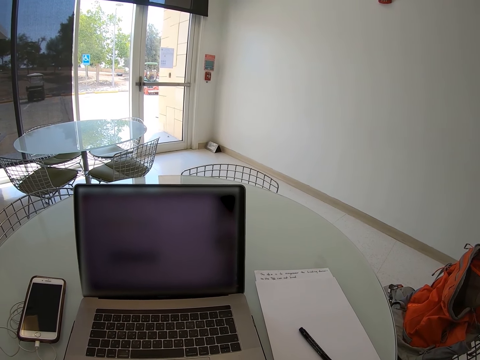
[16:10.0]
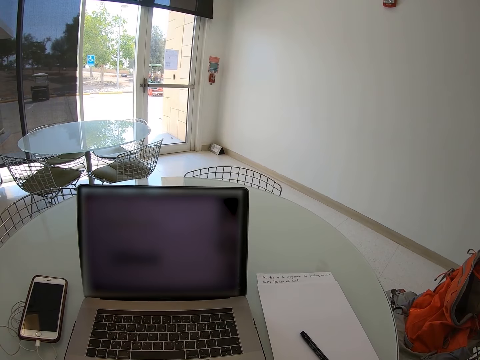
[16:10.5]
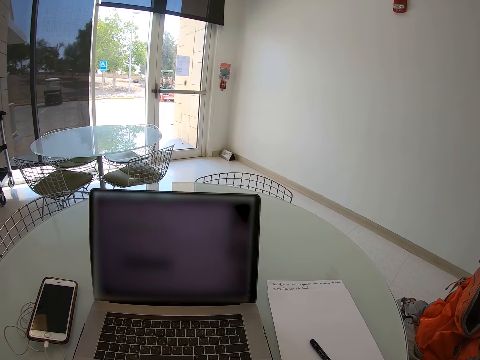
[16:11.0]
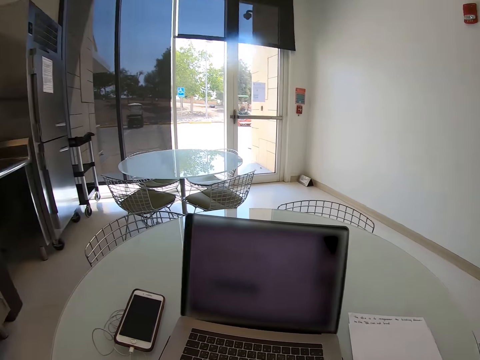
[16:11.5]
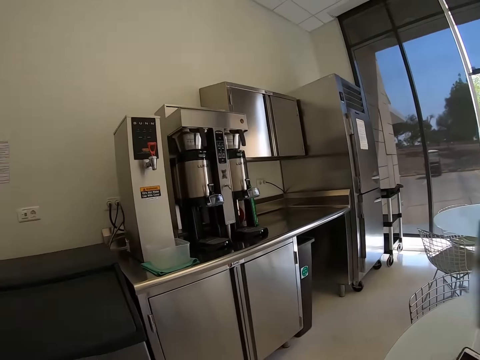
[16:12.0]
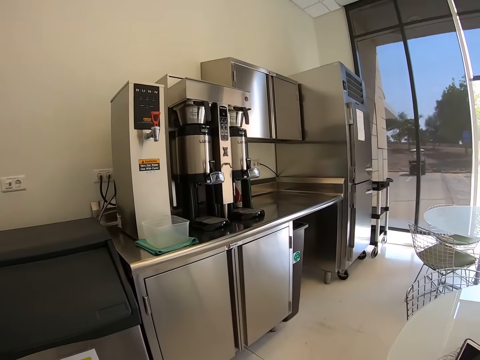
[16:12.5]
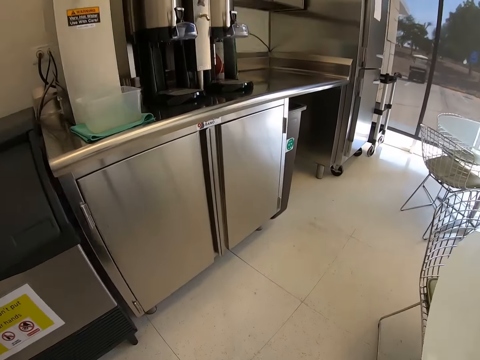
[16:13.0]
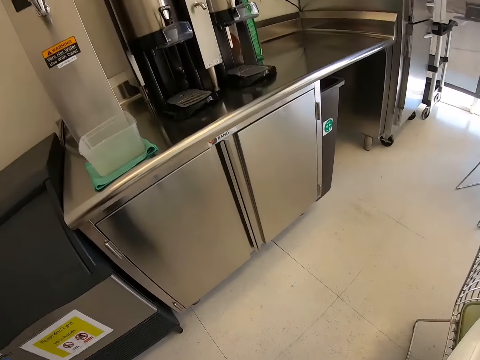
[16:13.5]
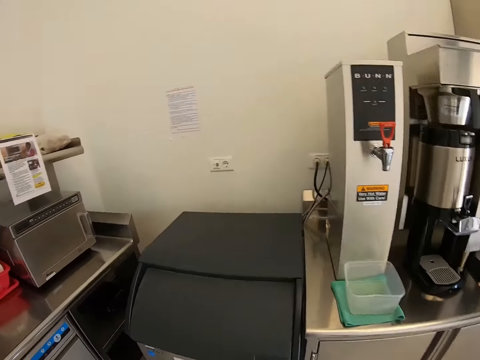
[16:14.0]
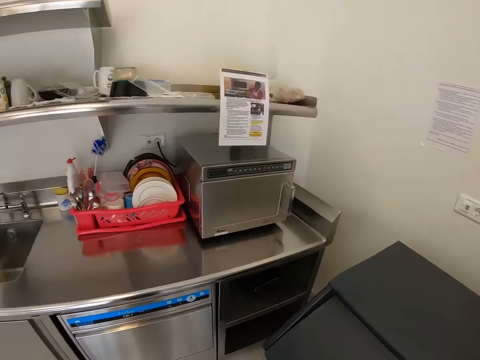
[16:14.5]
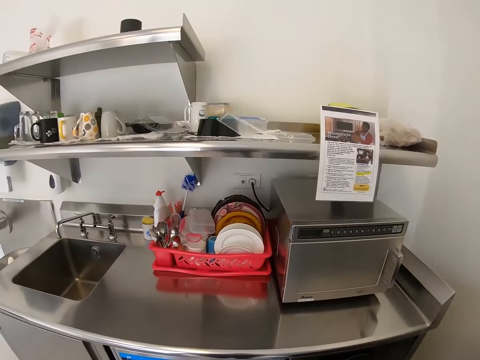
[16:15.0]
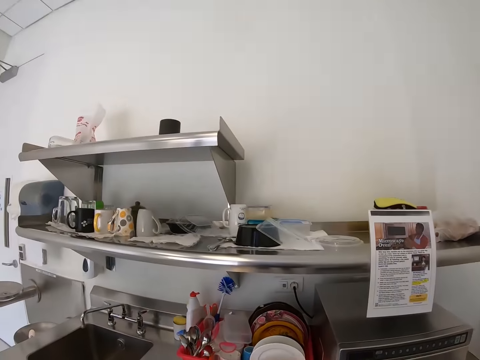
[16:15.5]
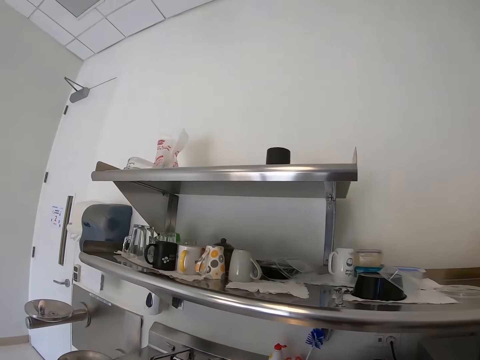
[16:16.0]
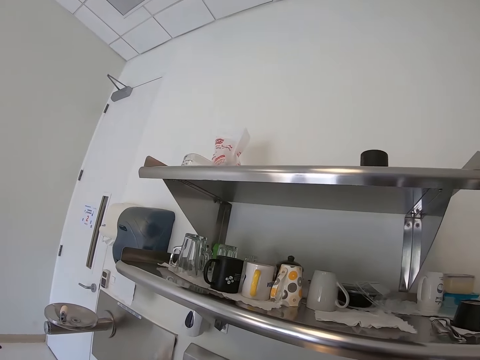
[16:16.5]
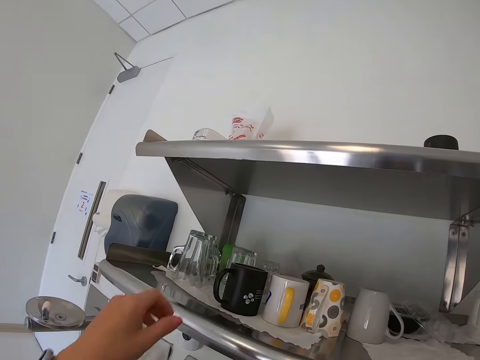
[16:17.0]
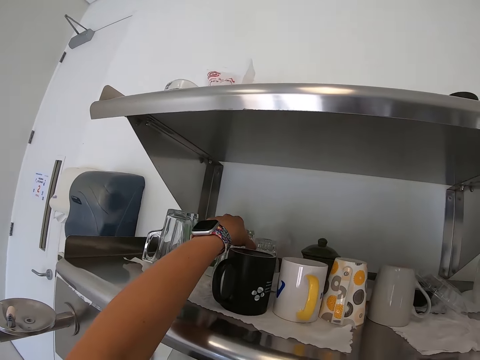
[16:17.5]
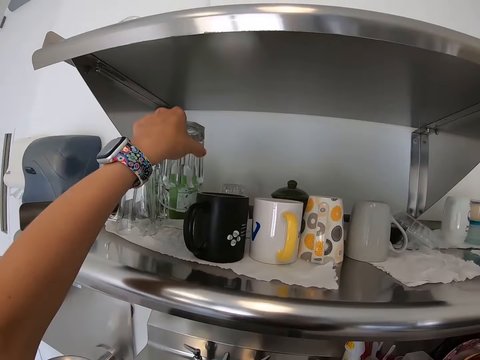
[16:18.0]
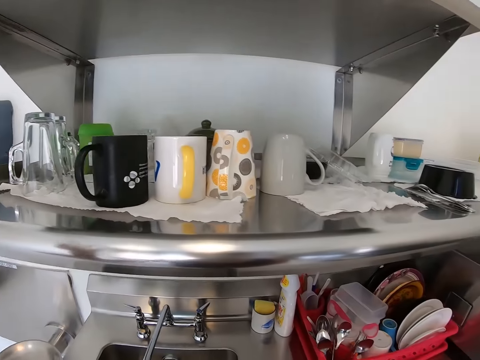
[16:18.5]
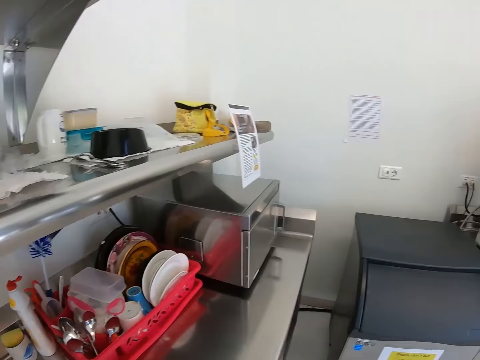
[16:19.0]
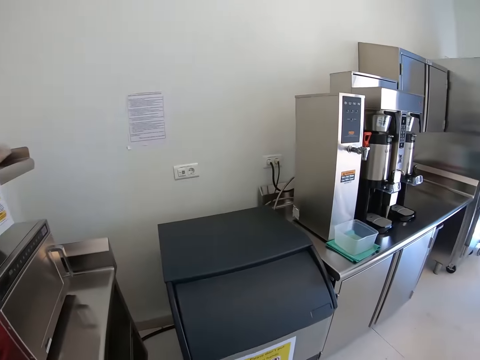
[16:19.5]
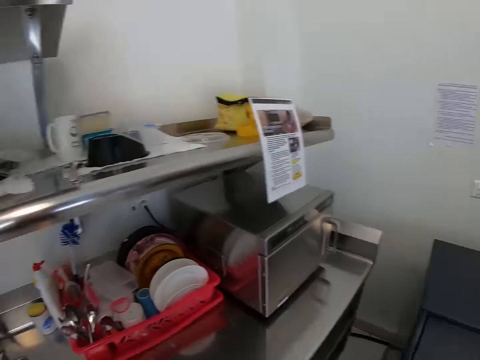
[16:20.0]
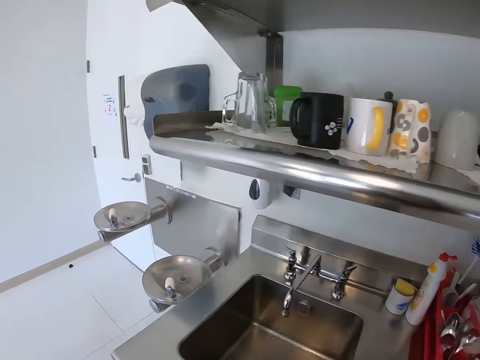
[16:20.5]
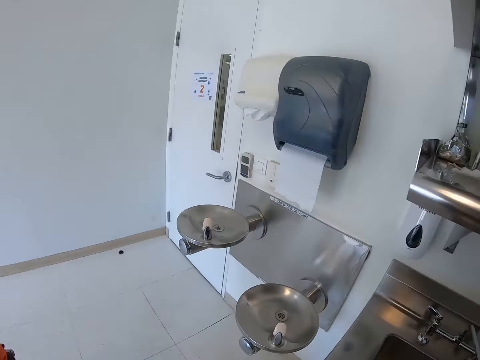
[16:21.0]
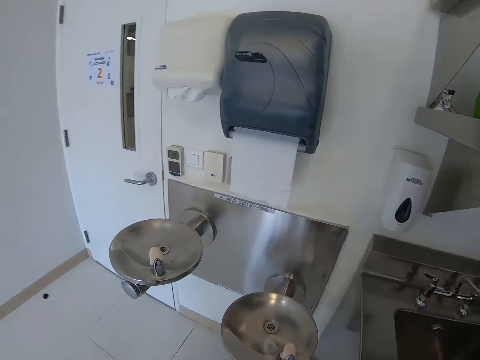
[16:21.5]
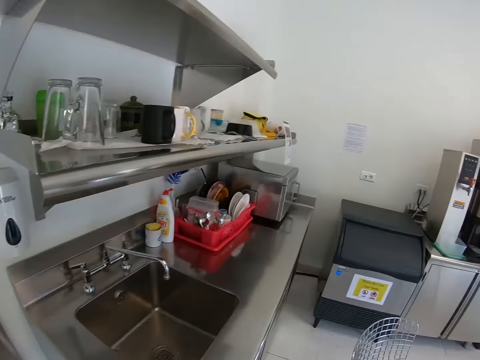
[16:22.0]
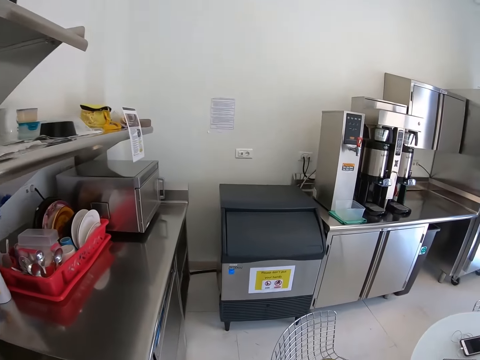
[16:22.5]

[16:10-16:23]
The camera wearer walks around the room. They take a glass from the kitchen cabinet shelf. They walk on the floor.

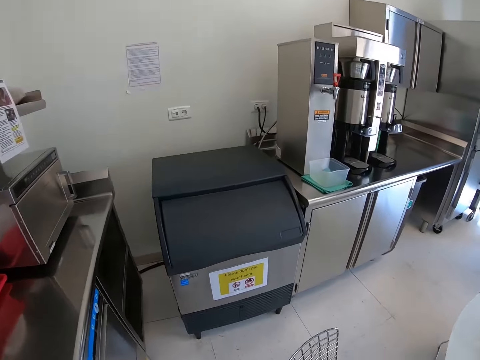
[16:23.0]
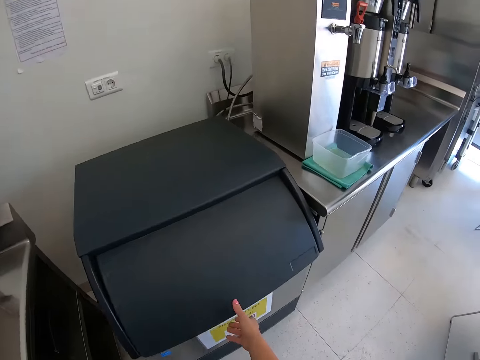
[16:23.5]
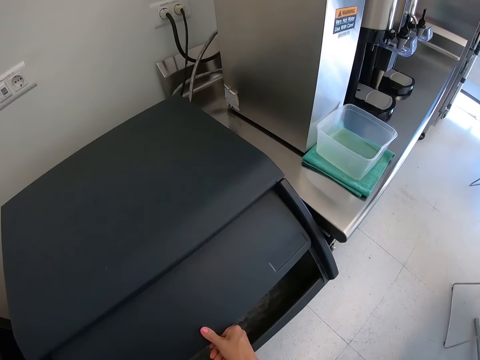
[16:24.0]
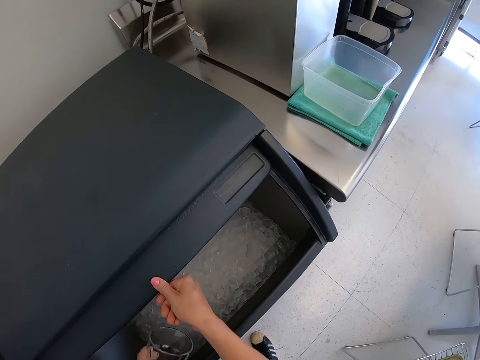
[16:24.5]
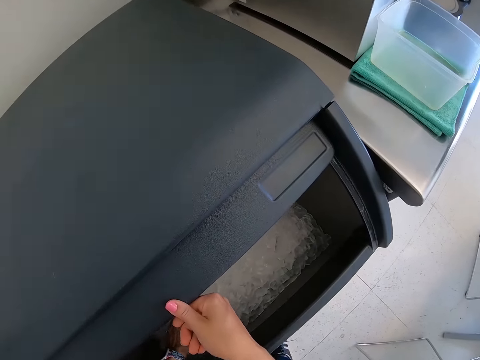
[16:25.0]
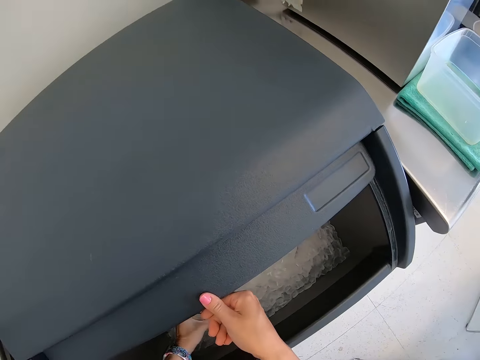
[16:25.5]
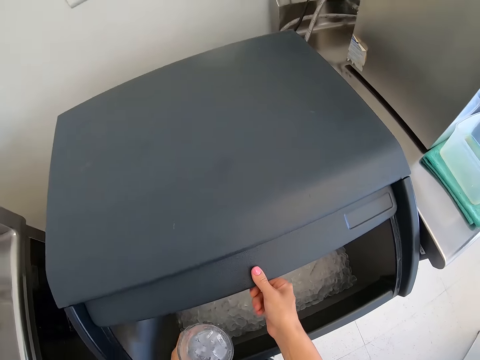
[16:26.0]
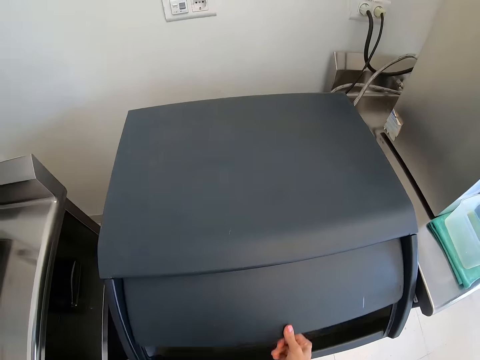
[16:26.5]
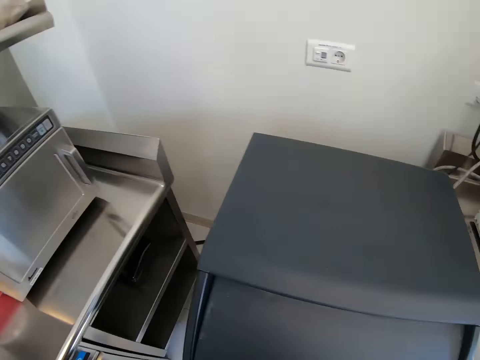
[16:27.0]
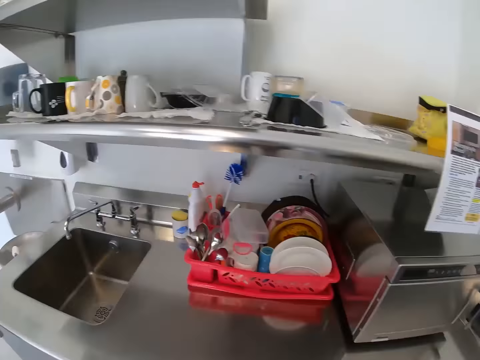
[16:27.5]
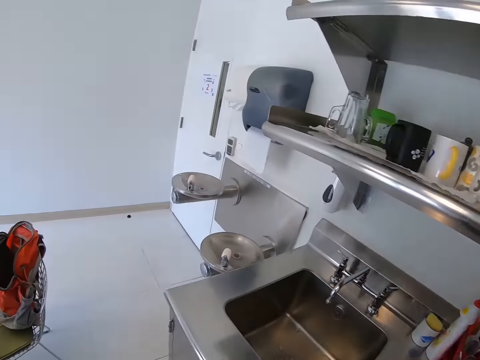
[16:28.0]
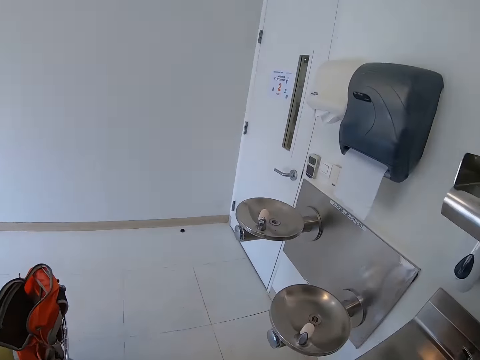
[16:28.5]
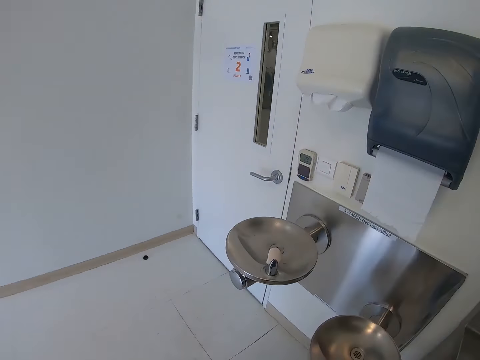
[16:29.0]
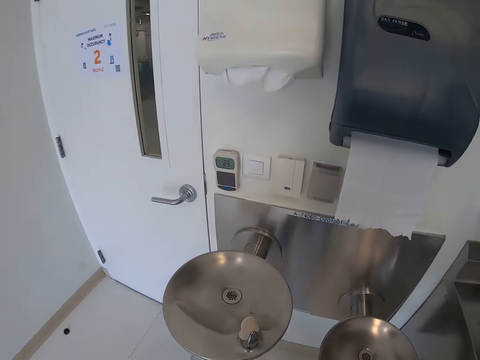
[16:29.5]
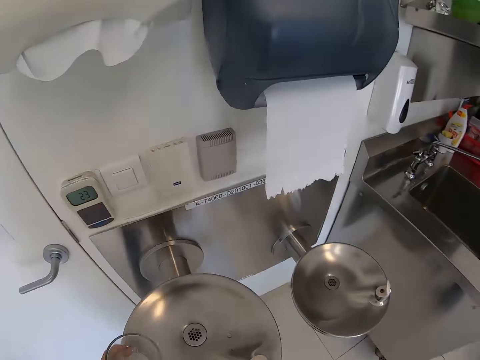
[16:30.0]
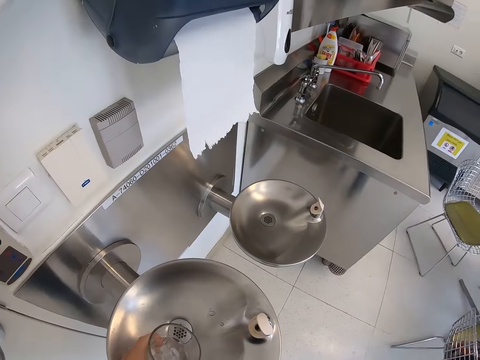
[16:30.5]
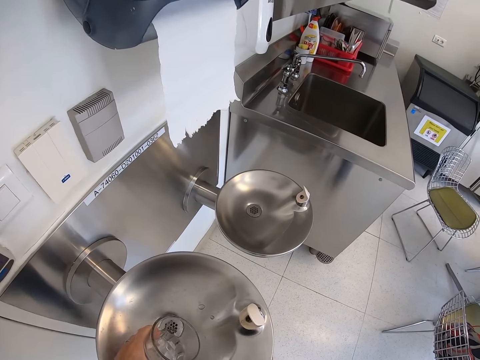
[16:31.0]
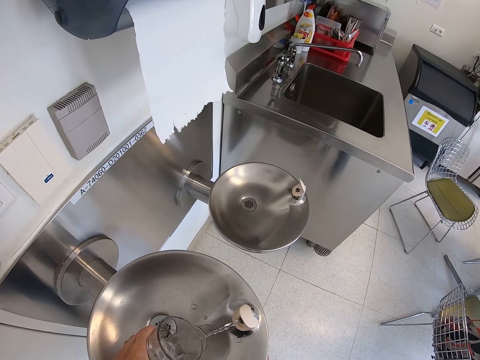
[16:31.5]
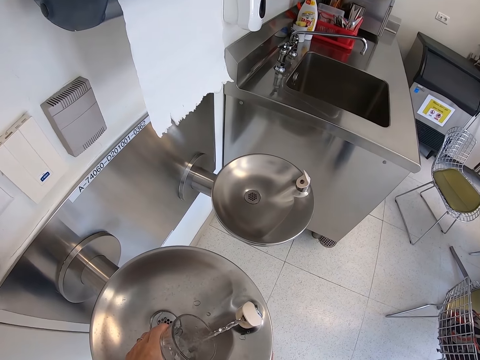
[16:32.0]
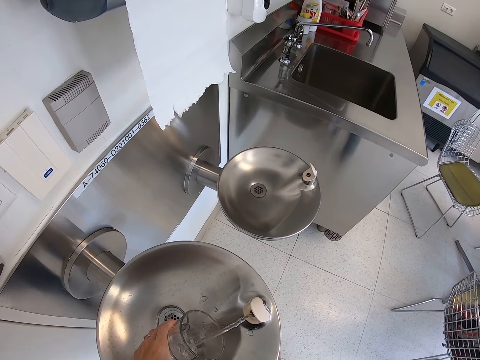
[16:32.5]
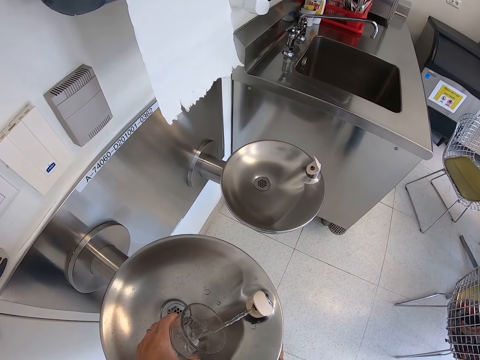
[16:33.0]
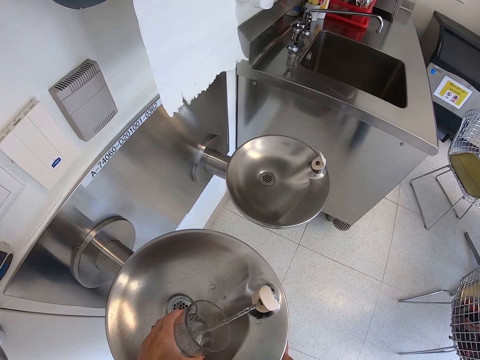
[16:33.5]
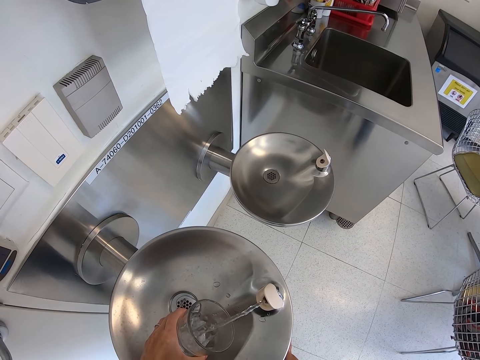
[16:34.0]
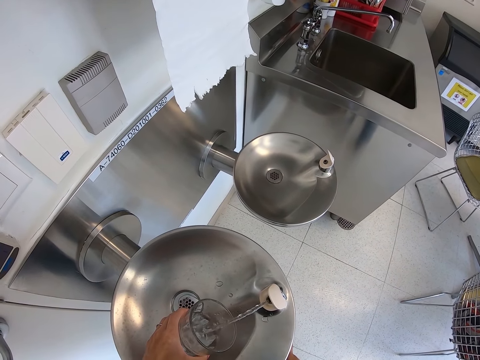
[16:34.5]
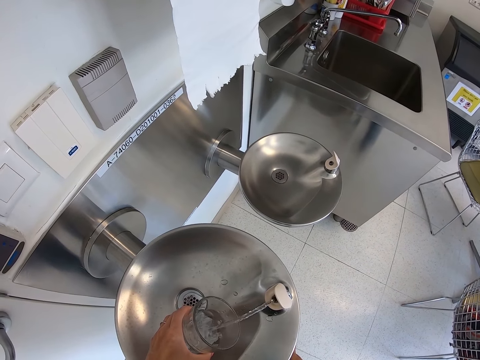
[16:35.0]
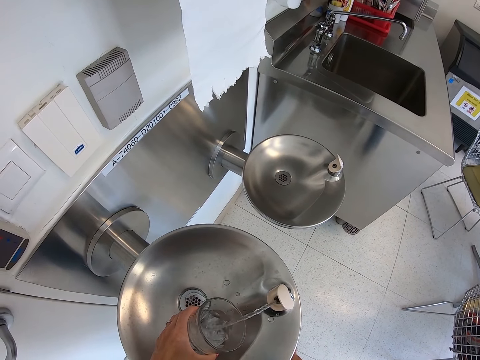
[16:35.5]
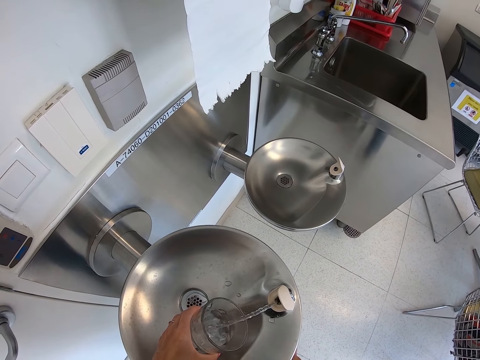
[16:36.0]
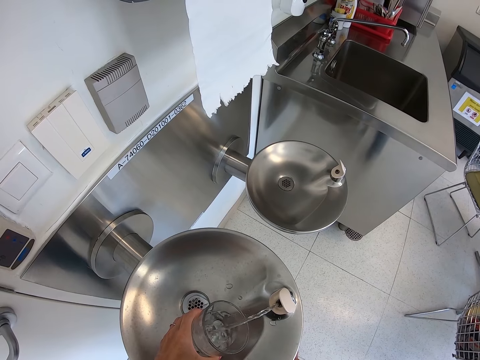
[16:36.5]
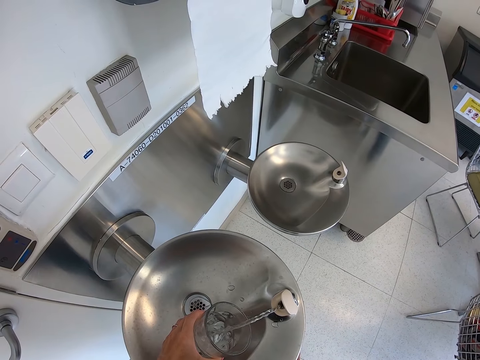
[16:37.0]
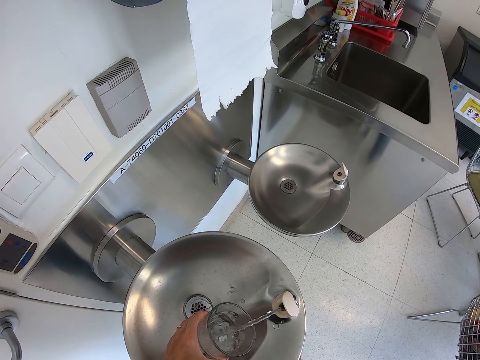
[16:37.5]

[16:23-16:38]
The camera wearer opens the ice maker. They scoop the ice in the ice maker with the glass. They walk on the floor. They put water in the glass of ice.
